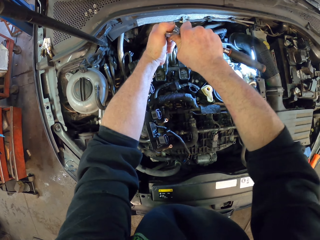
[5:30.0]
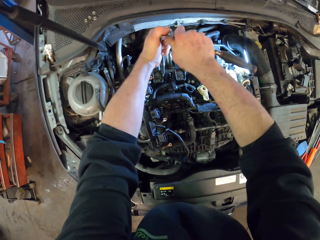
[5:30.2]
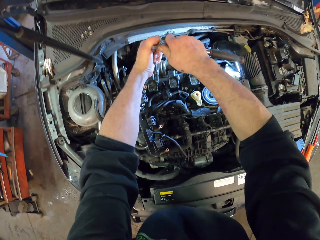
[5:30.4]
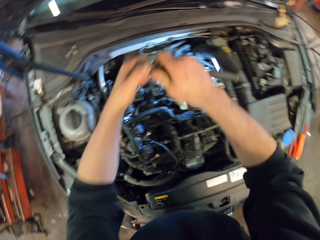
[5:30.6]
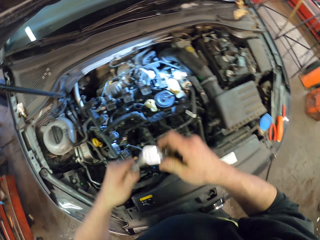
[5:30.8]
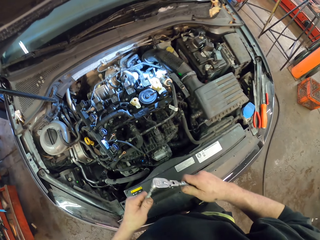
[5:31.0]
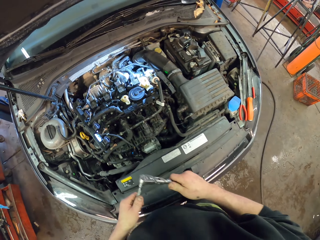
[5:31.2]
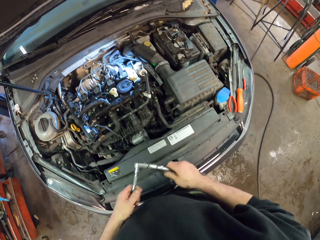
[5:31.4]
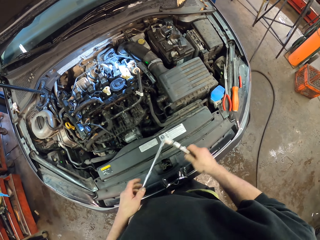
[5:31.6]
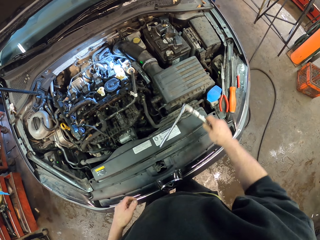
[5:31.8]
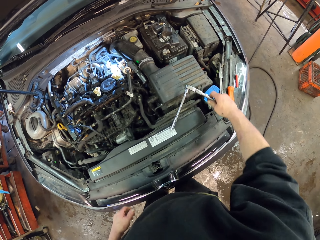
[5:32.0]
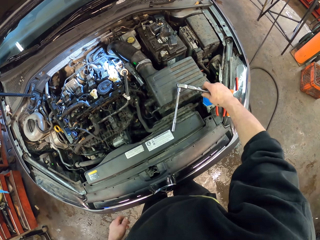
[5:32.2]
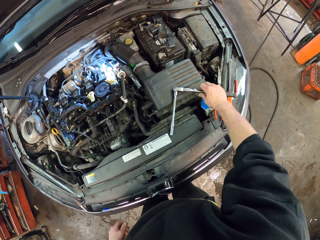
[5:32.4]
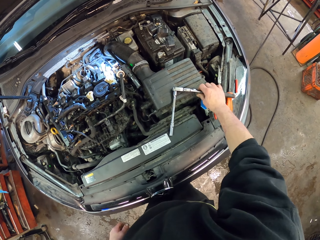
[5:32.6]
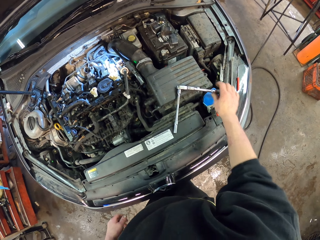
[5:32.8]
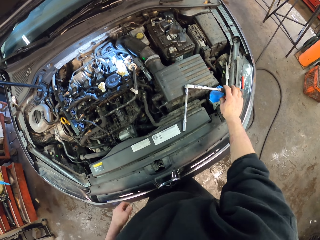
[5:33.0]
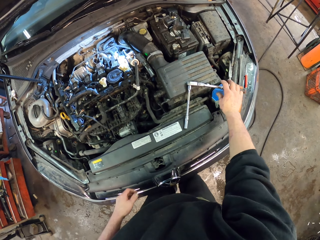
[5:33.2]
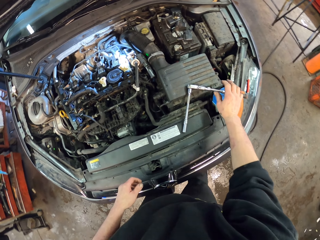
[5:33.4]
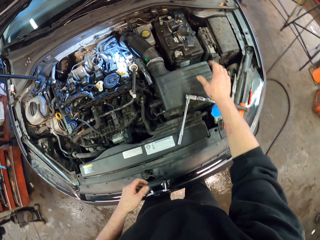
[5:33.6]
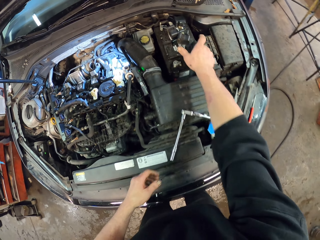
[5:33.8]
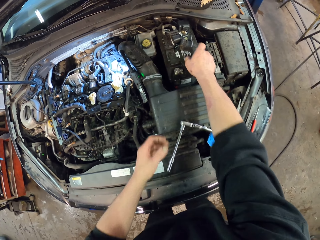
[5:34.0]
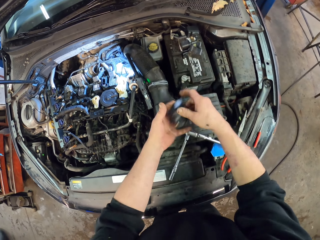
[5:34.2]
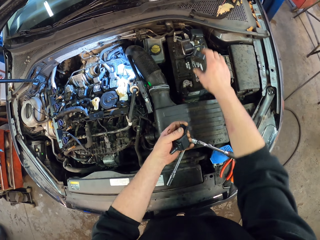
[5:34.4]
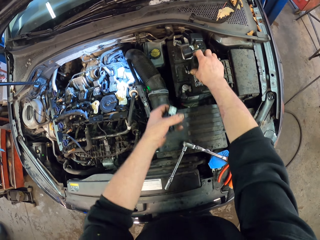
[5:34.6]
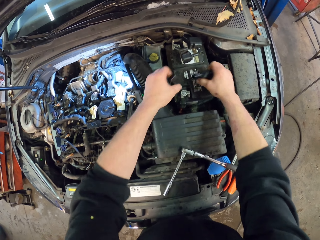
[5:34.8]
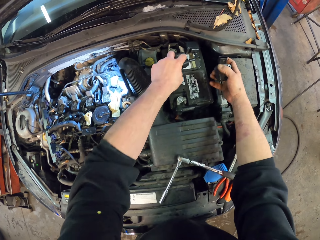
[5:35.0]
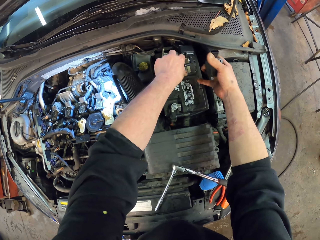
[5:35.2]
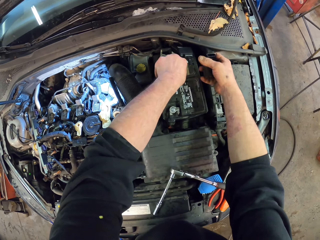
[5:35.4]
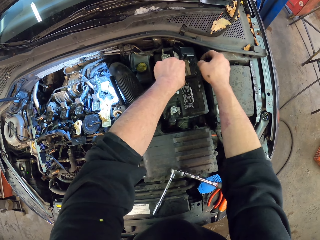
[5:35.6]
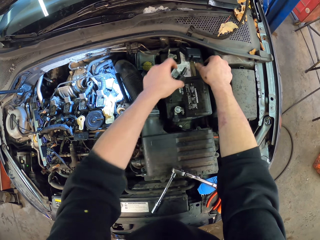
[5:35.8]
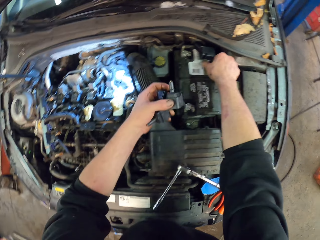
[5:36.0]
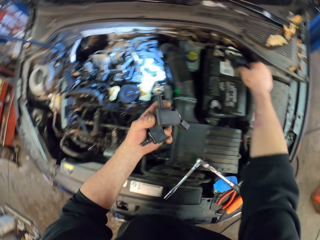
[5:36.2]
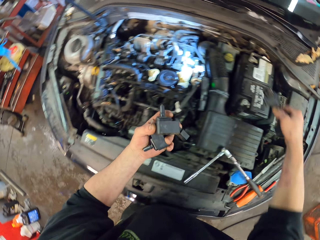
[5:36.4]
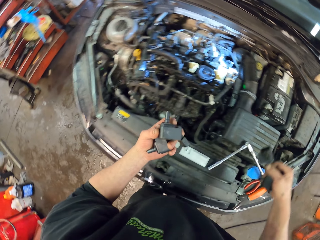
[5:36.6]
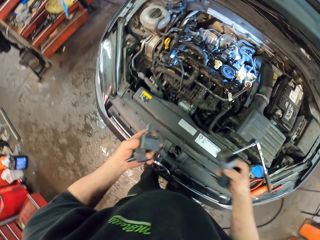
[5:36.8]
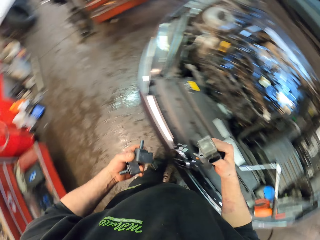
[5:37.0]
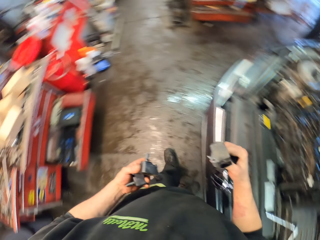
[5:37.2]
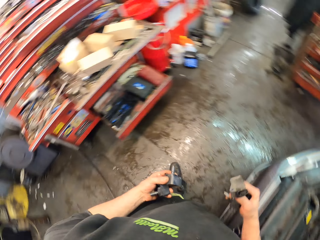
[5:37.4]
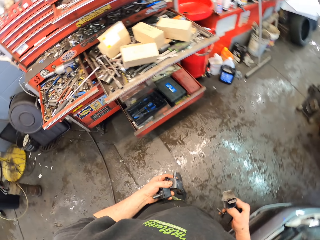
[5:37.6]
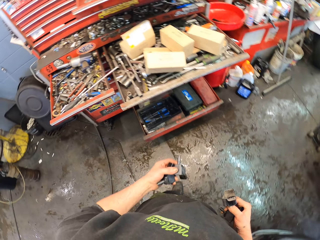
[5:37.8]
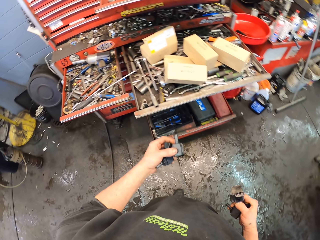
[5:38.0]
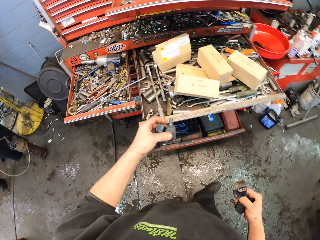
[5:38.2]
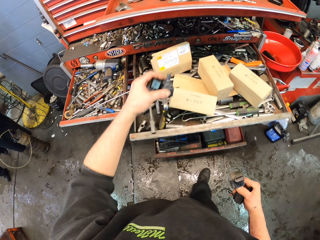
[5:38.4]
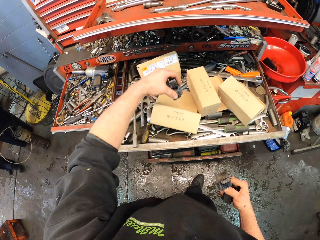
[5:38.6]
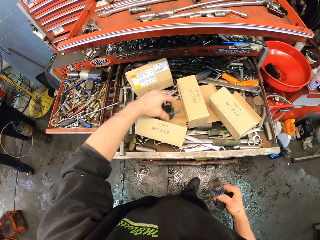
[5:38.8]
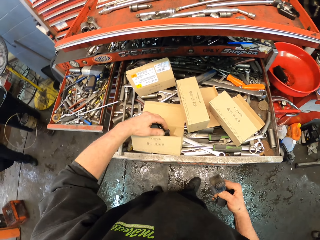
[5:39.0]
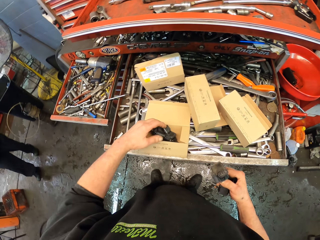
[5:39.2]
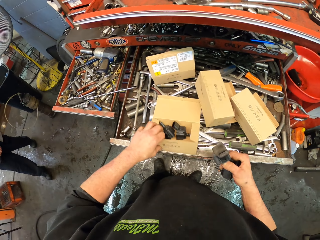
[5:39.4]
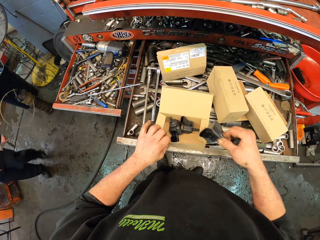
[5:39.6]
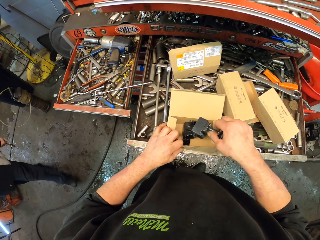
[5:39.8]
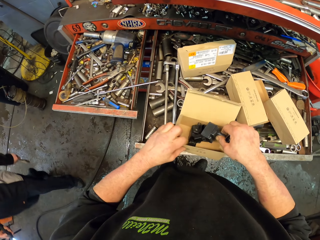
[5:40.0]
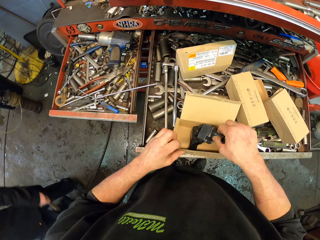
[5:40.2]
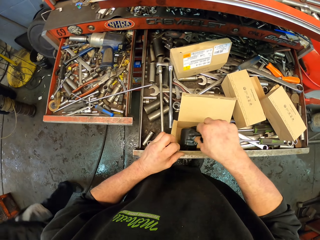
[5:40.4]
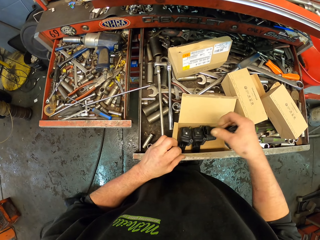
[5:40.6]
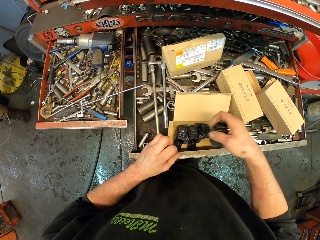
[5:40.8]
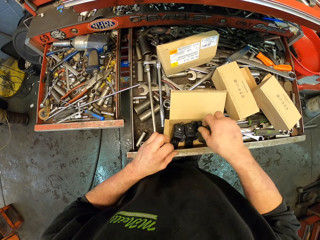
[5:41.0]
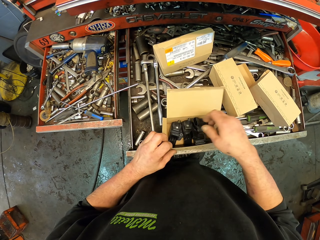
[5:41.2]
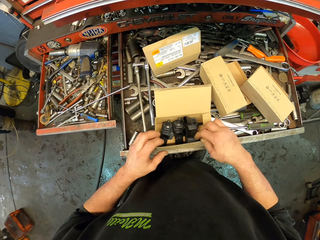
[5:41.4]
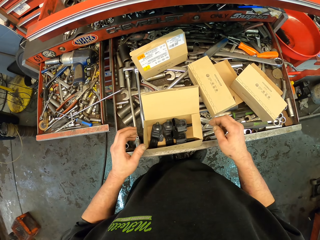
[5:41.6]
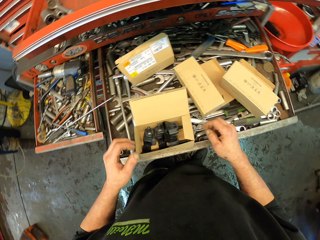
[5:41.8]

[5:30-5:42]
The camera wearer looks at the engine. They put the socket screwdriver down. They take the engine auto parts. They put the engine auto parts in a box.

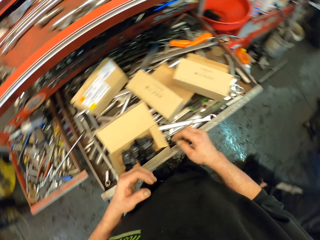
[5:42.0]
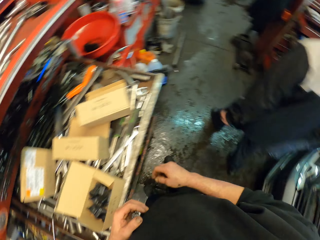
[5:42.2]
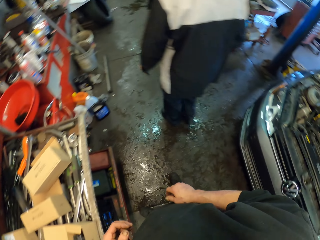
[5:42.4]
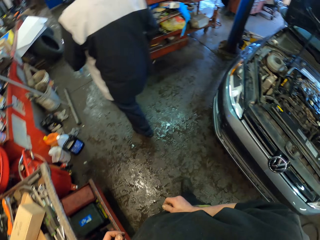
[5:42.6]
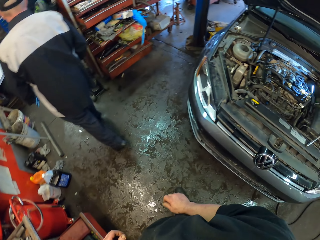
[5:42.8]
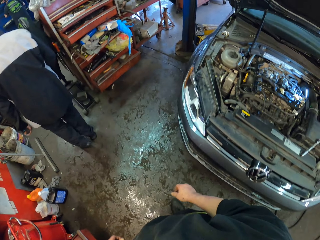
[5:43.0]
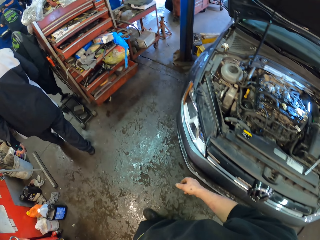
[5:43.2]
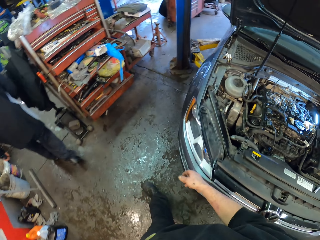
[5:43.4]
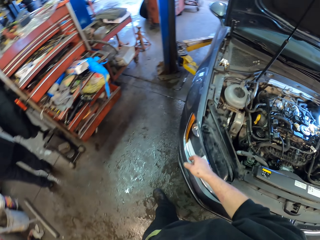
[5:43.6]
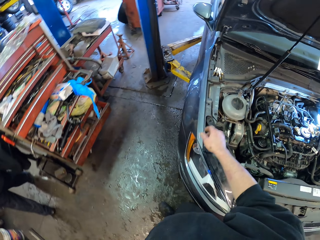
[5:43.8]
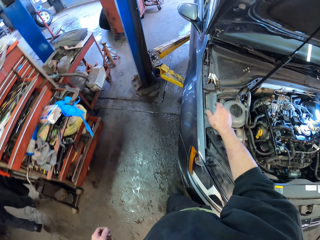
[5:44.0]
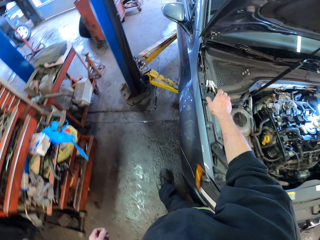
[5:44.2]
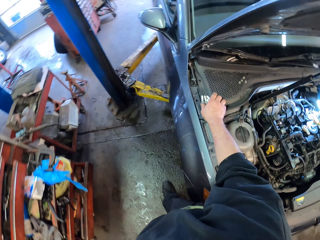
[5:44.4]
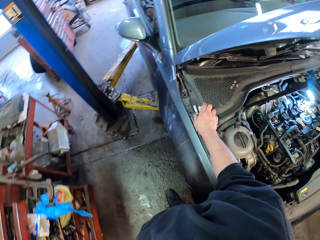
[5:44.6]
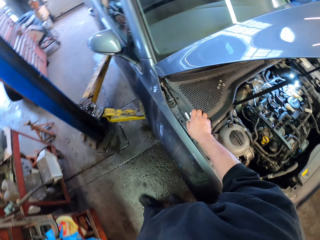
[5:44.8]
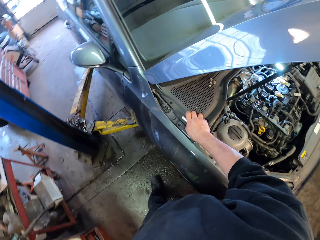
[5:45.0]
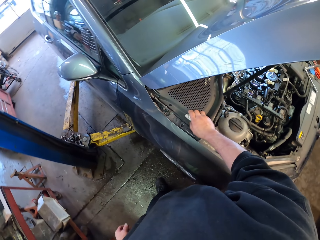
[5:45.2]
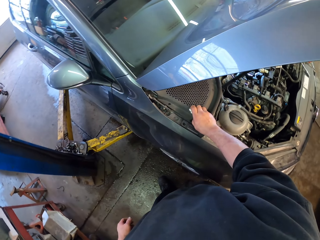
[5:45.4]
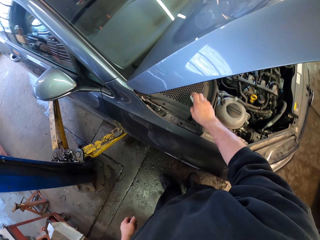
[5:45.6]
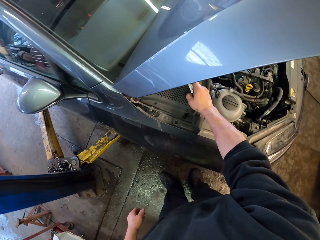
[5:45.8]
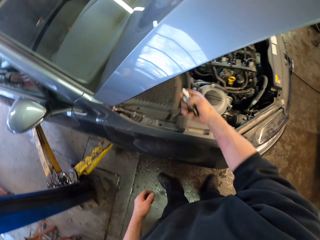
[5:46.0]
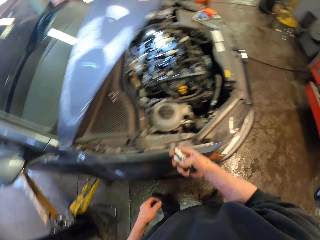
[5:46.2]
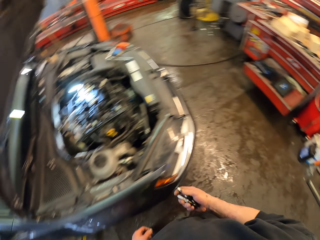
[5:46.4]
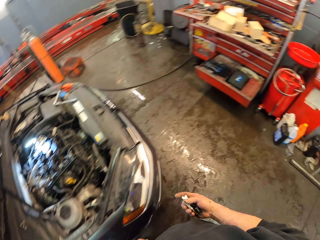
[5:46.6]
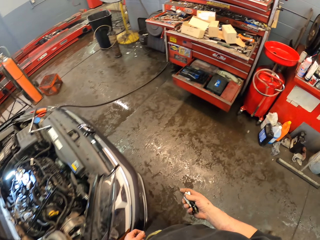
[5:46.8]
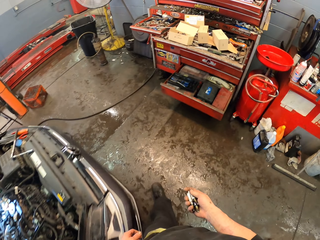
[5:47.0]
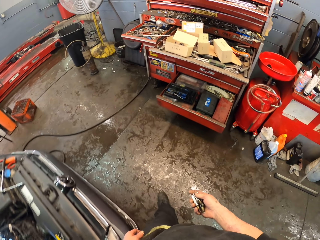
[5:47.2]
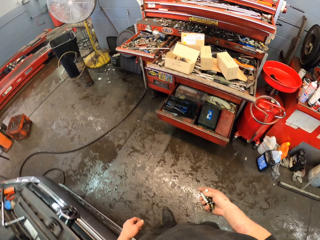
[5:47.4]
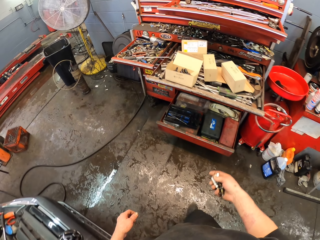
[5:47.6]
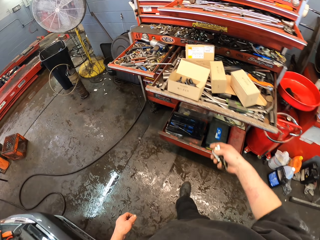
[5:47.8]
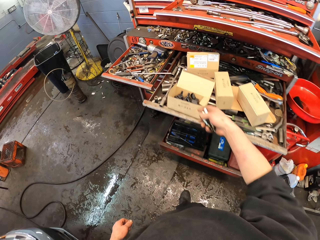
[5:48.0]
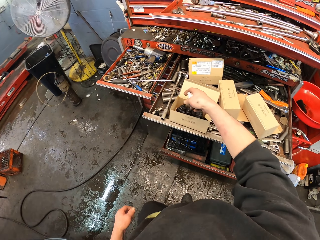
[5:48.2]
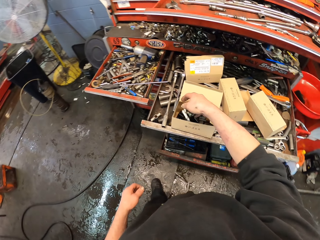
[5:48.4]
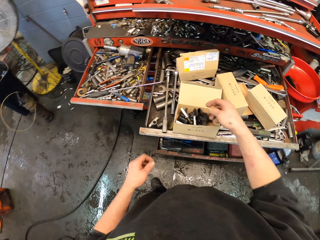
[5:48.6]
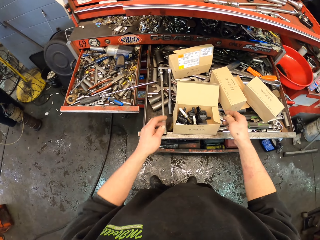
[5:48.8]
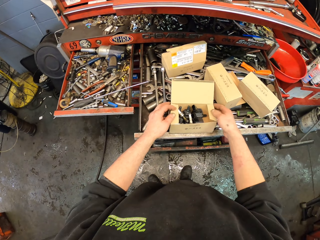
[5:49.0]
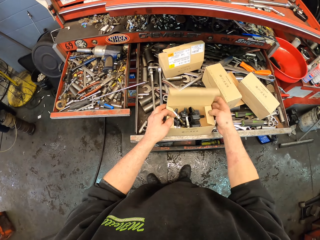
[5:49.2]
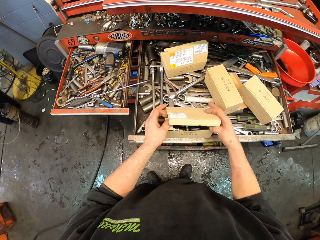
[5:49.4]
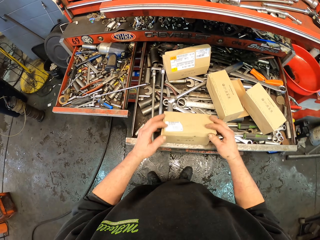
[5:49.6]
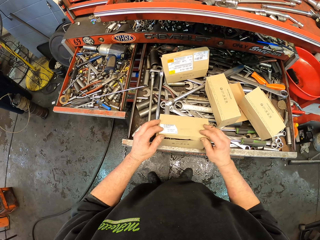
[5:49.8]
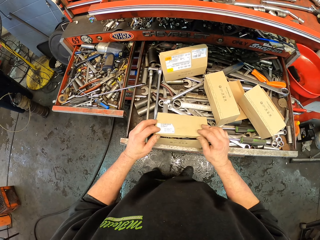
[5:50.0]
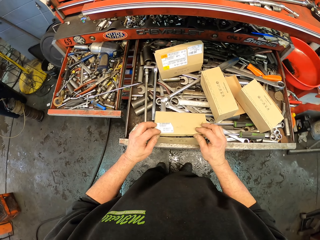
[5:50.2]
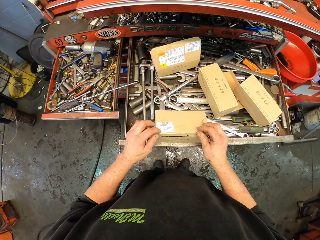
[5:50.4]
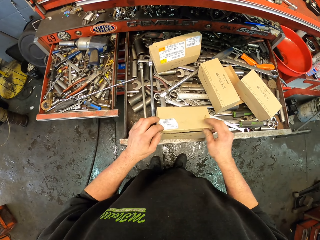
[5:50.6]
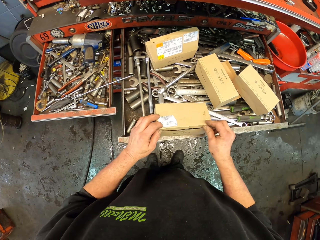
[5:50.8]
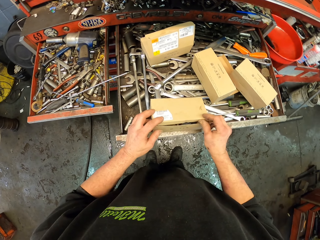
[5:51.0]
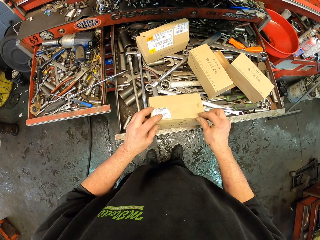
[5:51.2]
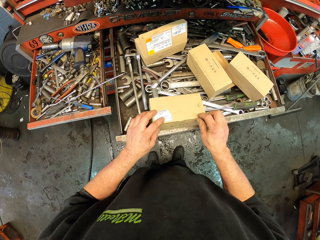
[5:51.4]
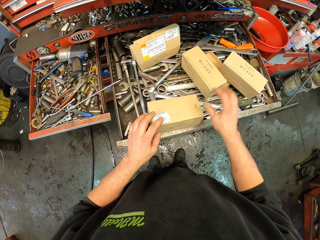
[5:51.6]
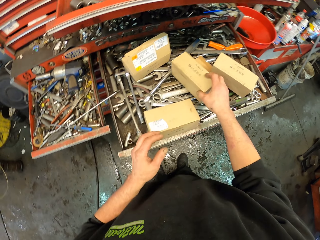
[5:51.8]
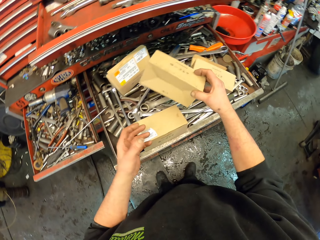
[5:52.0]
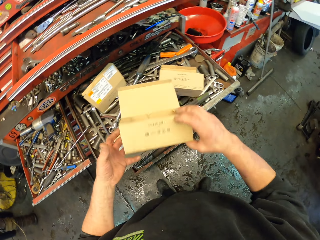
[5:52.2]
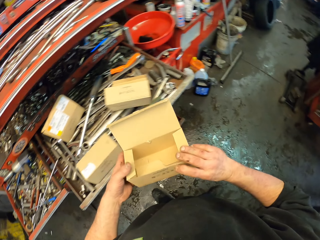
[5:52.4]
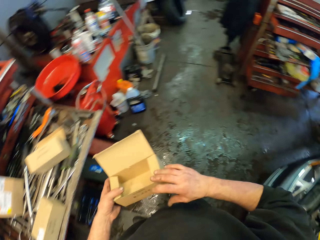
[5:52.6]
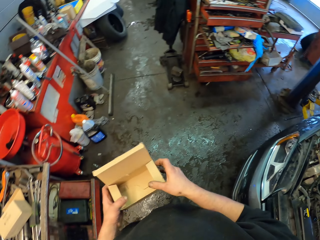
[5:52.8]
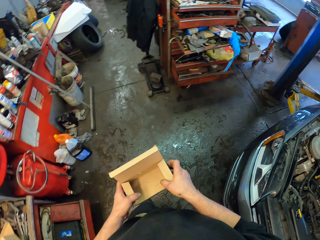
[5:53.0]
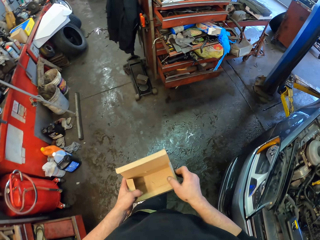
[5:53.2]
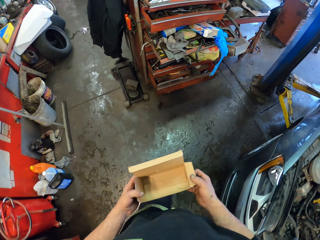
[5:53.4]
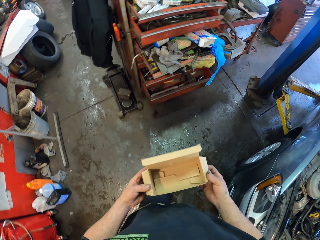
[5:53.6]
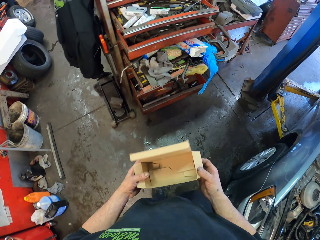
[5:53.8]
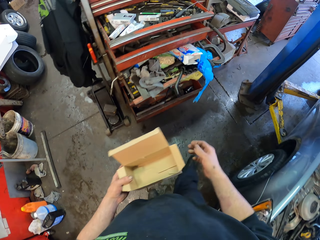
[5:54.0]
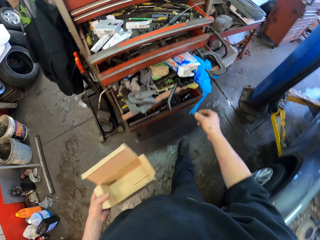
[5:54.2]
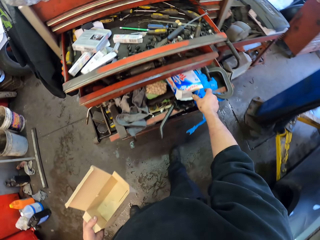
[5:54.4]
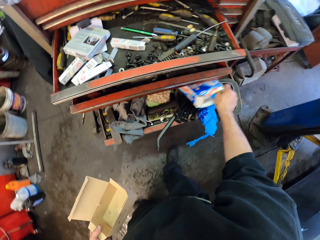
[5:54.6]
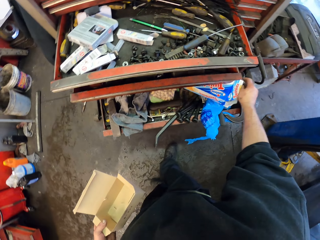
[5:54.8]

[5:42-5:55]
The camera wearer walks around the garage. They pick up the nuts from the car. They walk around the garage. They put the nuts in a box. They close the box. They pick up a box. They walk around the garage.
